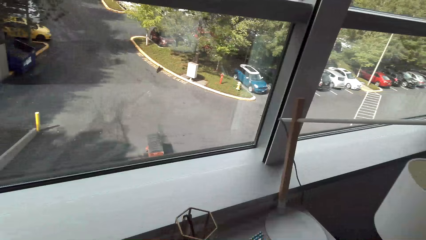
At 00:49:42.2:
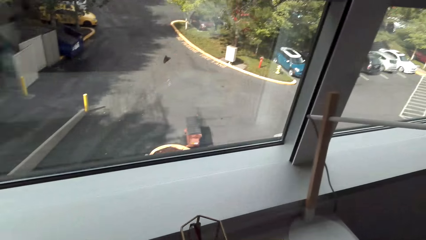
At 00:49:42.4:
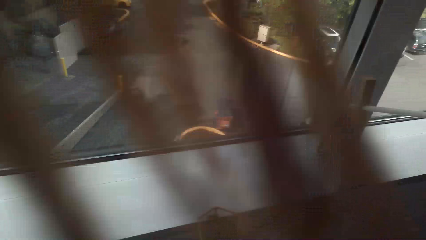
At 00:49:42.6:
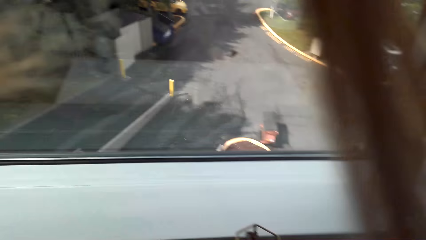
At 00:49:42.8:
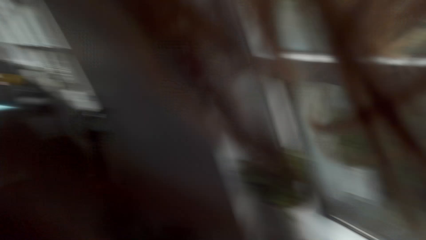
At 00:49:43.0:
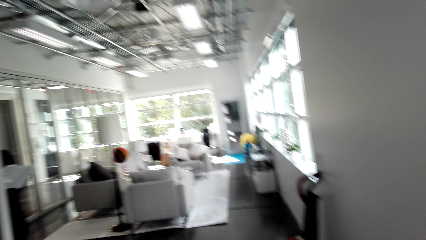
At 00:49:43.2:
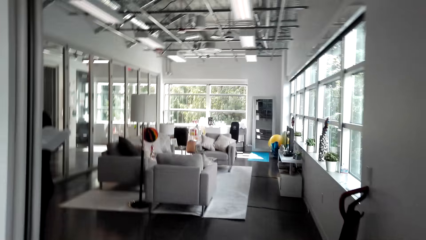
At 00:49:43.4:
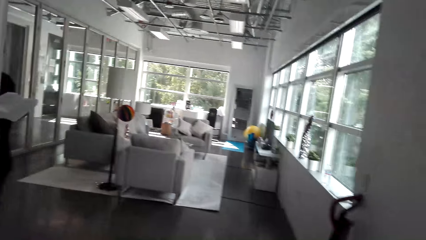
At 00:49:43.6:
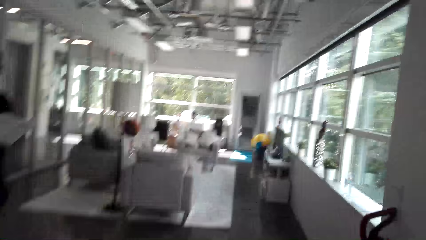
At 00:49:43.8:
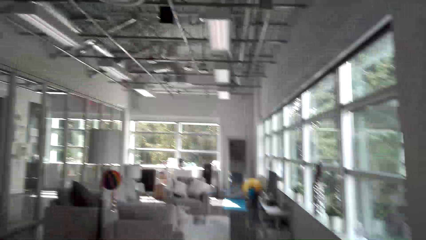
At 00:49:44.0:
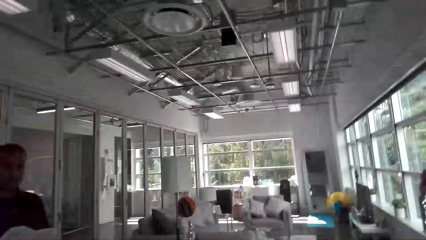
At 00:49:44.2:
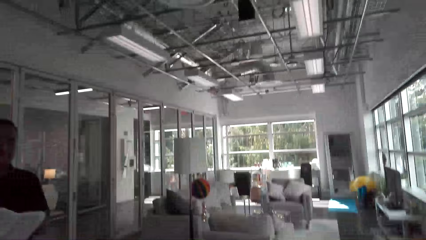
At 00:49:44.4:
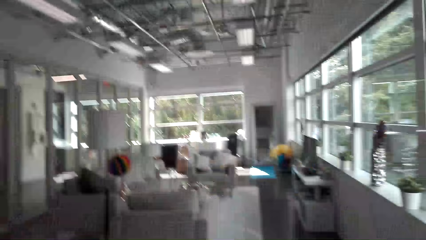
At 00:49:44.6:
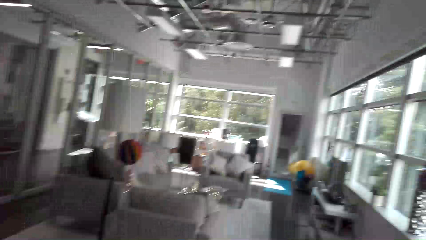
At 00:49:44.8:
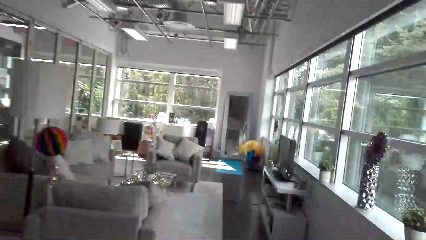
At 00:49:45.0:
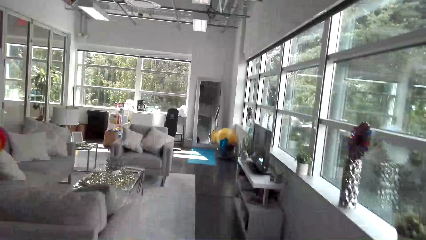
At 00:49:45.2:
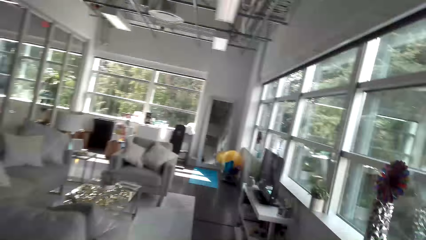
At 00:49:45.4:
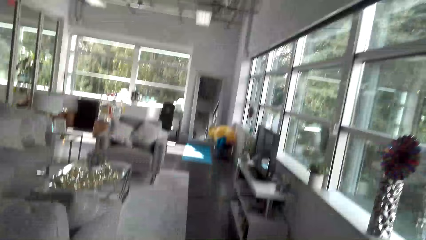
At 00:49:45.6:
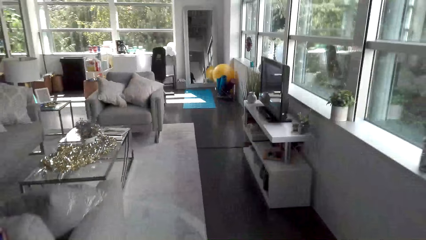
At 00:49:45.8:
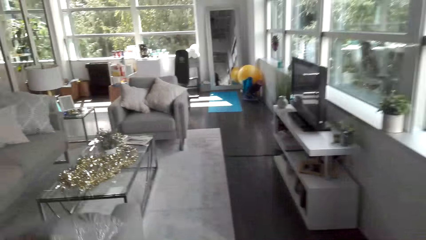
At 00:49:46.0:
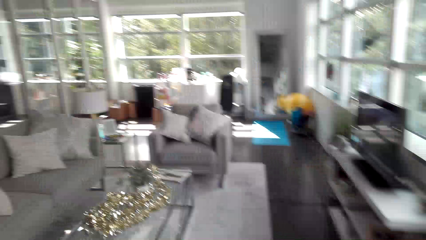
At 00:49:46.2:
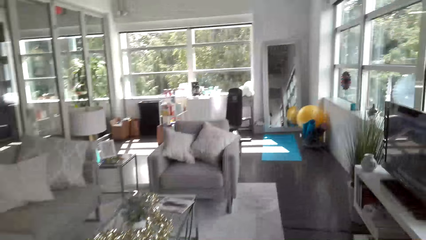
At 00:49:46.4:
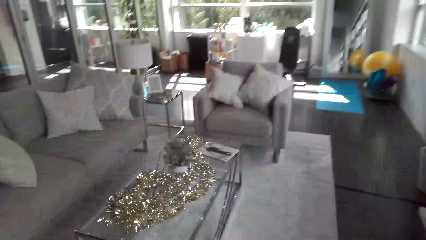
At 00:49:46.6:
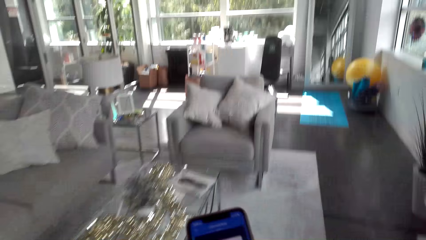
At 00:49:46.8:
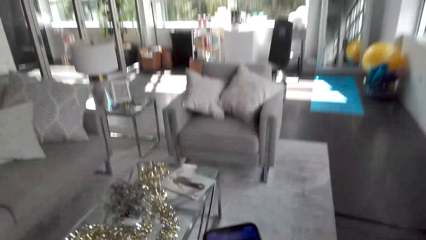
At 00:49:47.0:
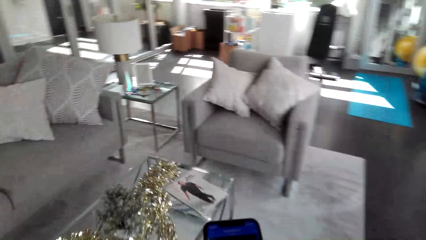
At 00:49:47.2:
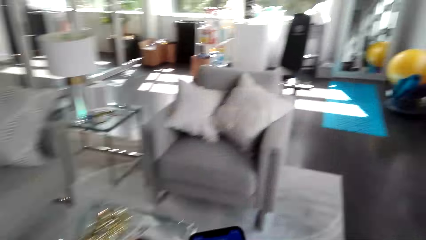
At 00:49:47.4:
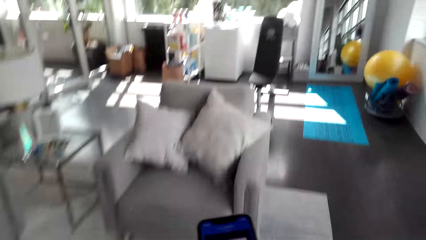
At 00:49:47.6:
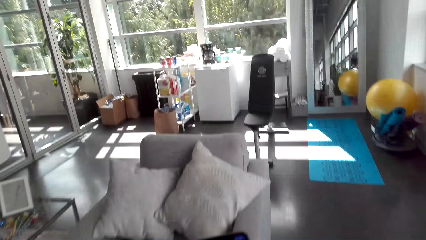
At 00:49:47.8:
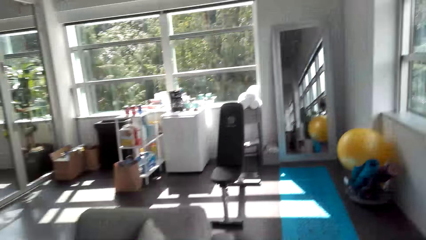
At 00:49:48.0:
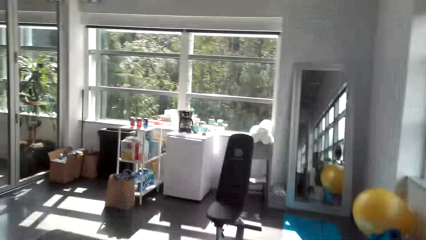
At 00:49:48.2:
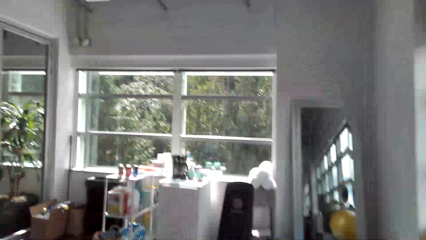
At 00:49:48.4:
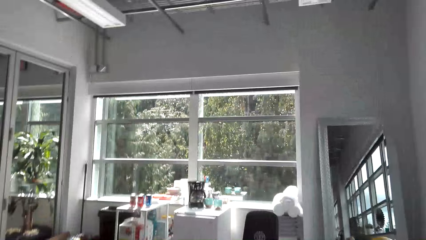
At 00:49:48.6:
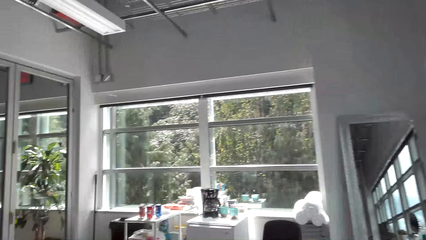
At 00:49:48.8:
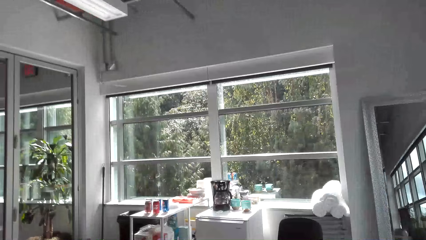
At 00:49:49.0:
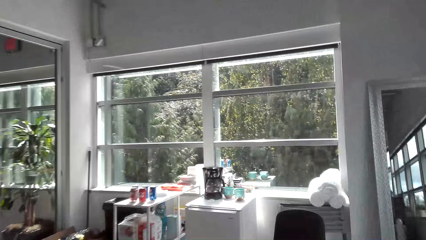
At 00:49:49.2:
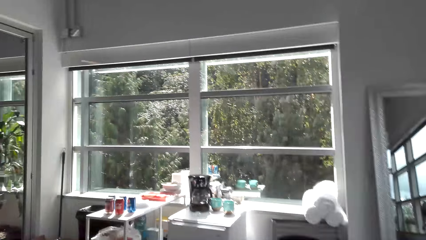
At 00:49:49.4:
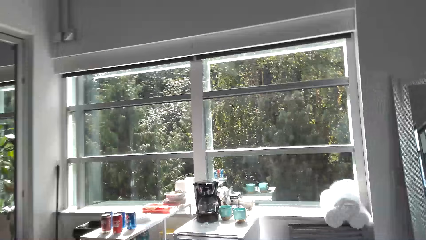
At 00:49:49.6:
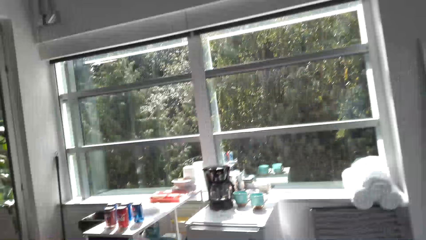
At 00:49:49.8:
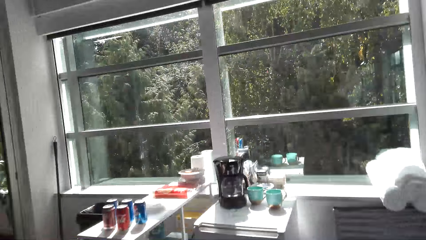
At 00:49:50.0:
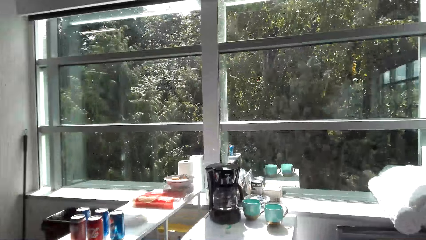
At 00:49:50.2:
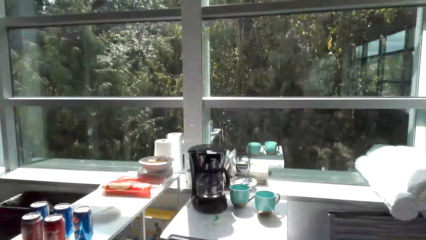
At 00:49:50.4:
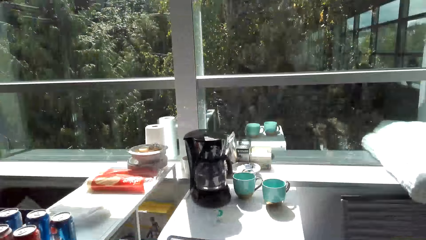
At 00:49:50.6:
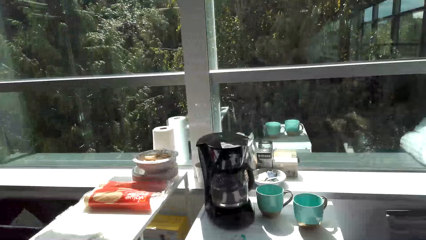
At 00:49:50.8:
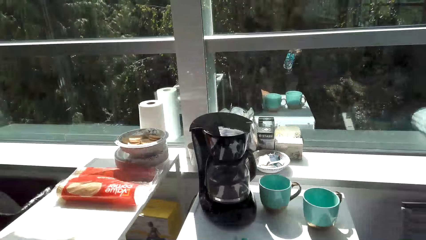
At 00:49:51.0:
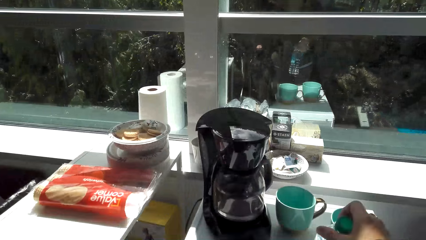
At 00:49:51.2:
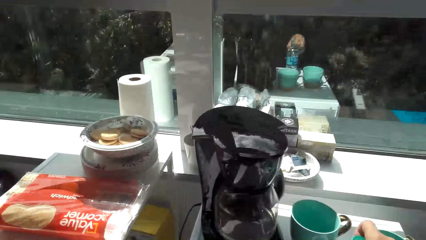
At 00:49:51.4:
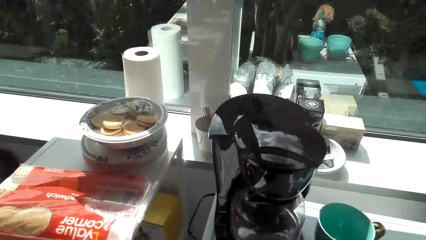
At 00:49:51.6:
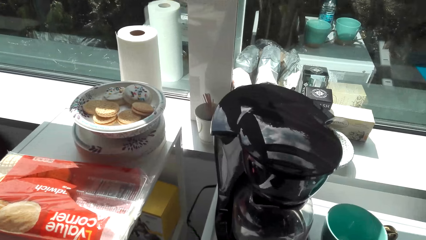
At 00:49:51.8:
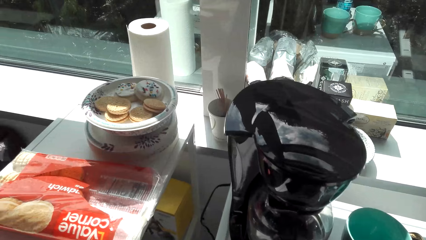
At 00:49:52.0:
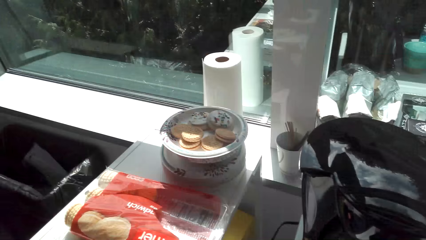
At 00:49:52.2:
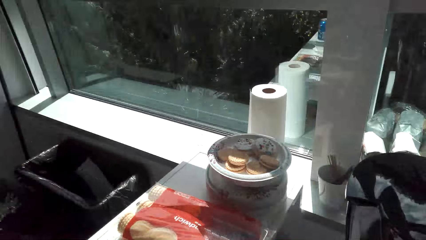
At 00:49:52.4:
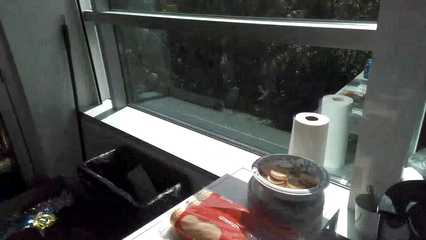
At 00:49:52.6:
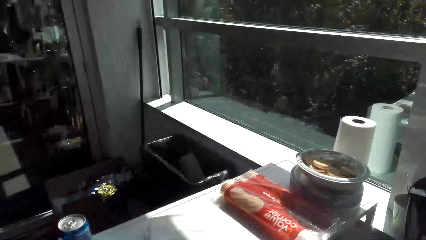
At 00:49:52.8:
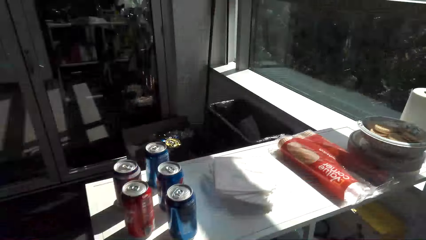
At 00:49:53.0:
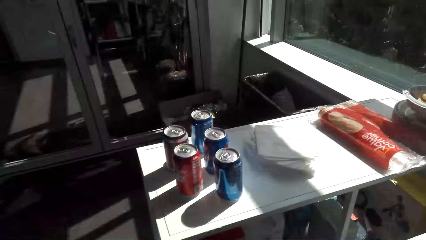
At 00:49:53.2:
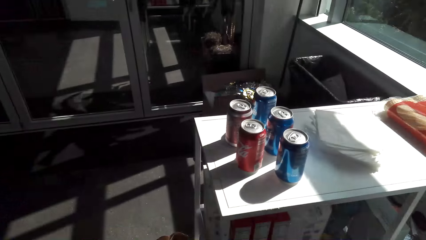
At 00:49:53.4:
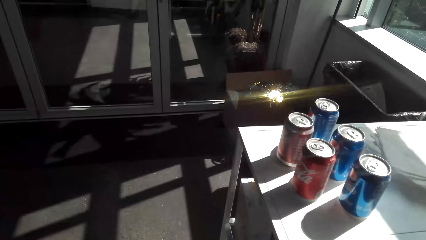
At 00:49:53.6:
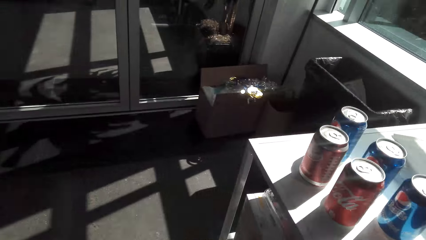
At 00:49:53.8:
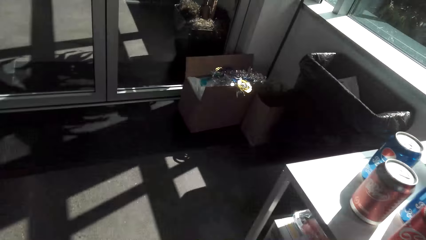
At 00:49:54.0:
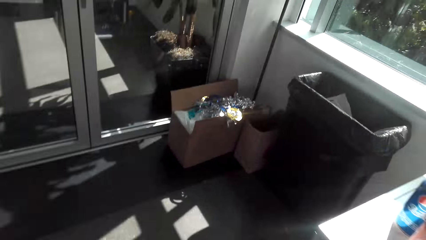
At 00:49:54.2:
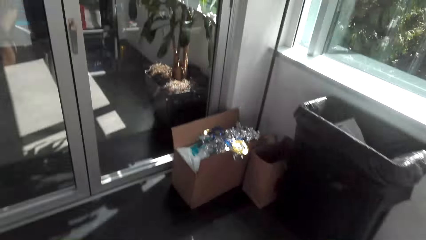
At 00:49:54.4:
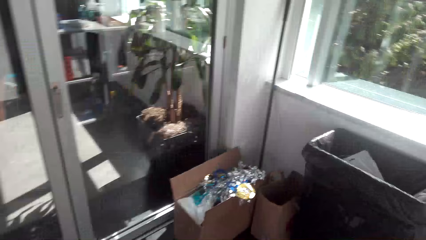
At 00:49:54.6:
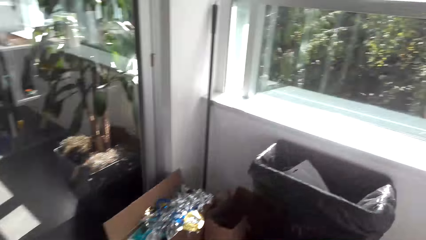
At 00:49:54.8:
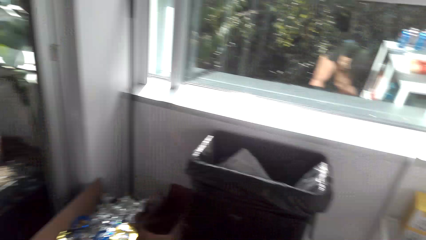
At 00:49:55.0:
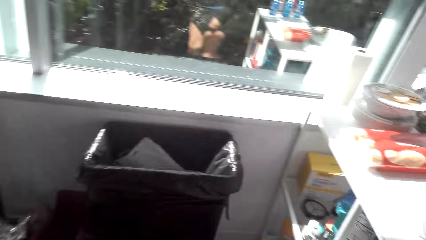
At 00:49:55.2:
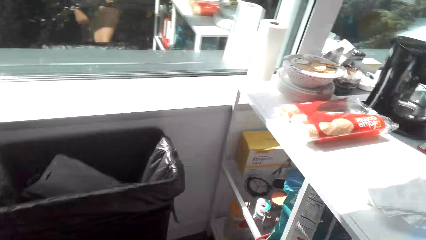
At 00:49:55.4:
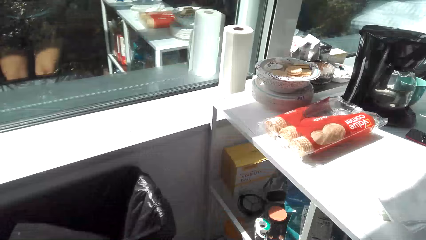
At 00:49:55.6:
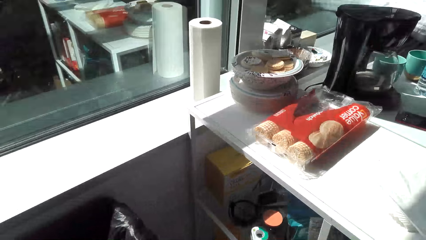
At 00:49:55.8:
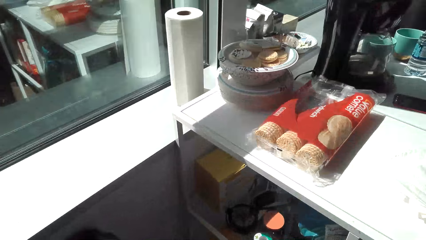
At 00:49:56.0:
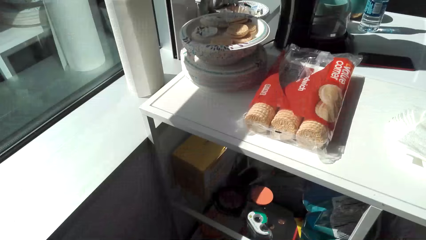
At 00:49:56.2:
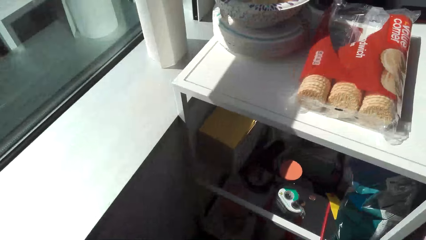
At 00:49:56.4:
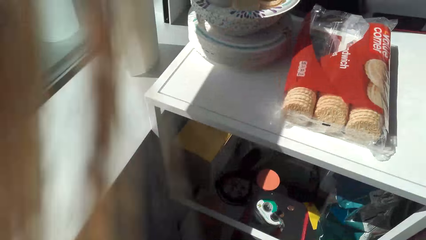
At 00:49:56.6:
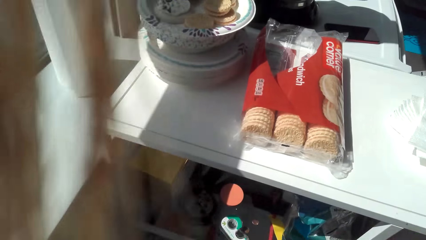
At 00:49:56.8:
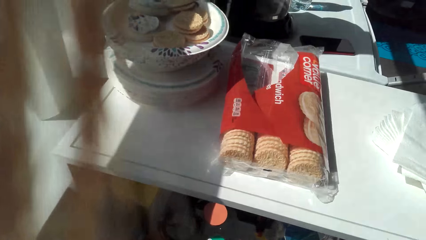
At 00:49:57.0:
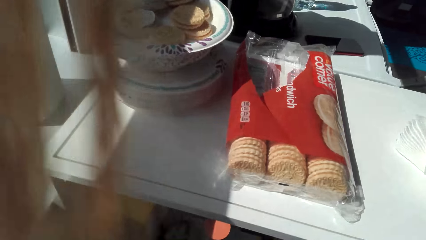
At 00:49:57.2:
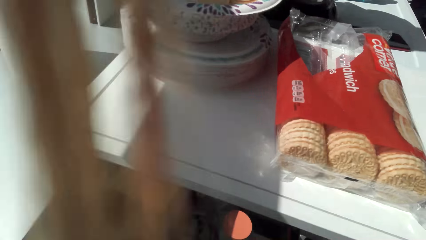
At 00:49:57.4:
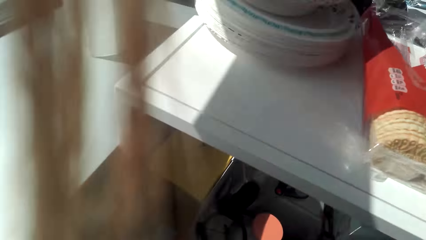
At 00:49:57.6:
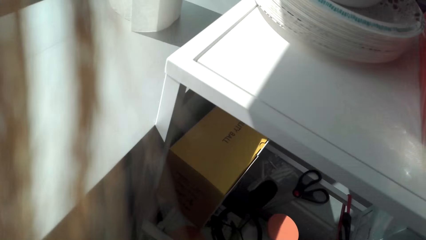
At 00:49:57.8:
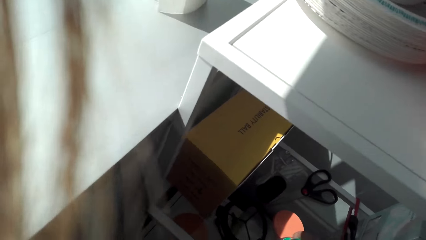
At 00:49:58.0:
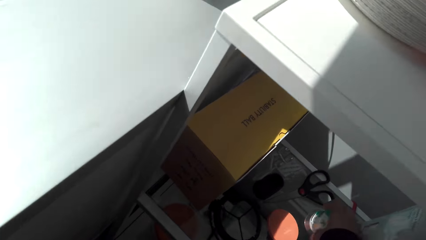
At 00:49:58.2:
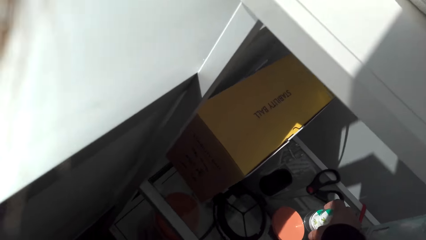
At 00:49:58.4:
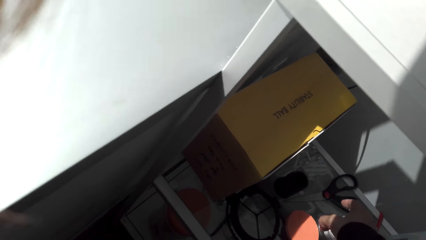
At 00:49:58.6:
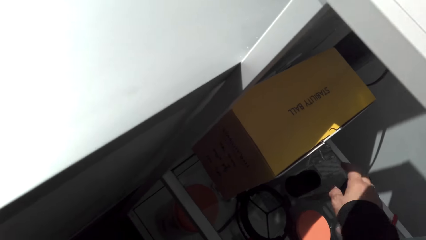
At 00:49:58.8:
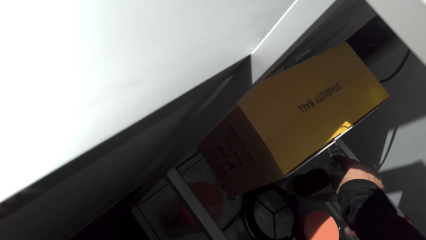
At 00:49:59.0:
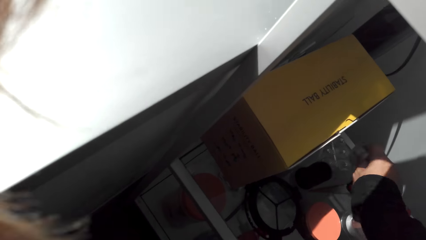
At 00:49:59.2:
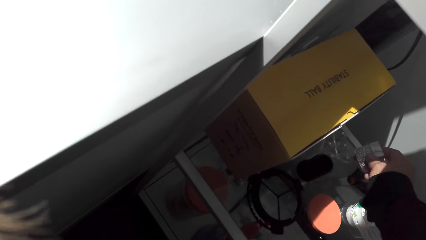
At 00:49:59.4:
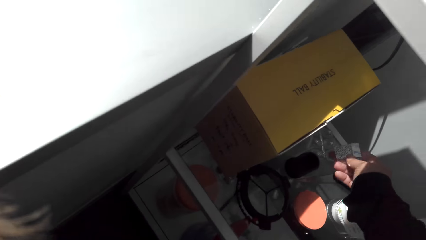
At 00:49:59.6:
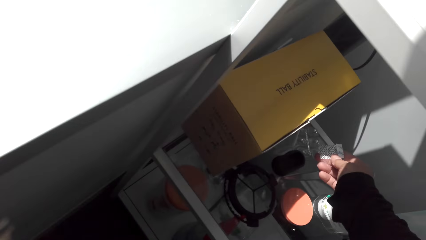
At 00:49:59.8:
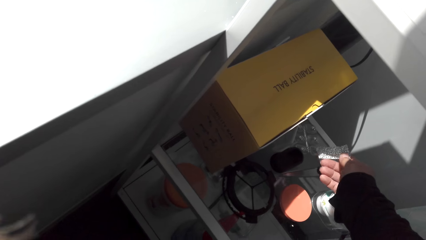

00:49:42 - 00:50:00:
The camera wearer picks up an item. They place the item on a shelf.
